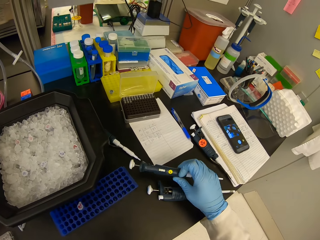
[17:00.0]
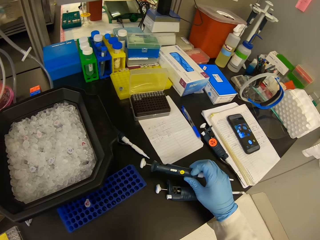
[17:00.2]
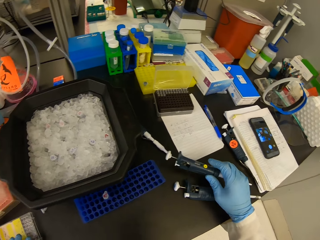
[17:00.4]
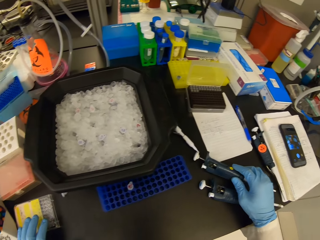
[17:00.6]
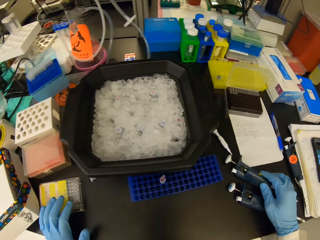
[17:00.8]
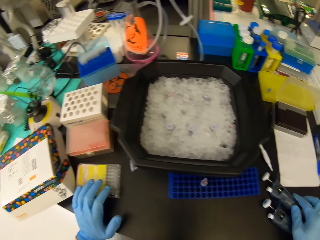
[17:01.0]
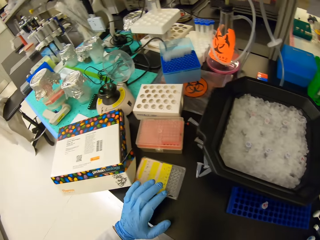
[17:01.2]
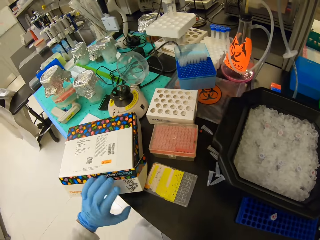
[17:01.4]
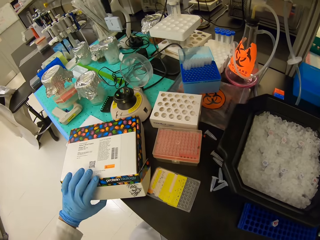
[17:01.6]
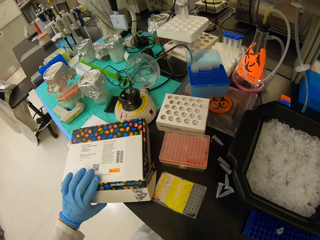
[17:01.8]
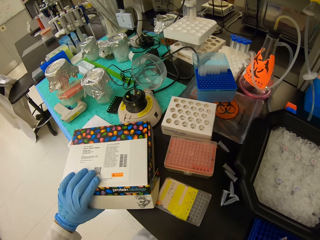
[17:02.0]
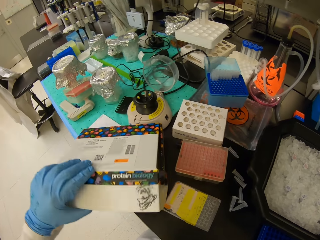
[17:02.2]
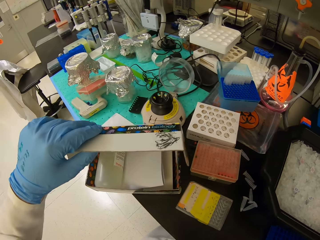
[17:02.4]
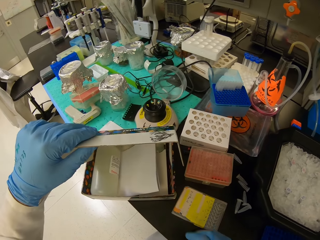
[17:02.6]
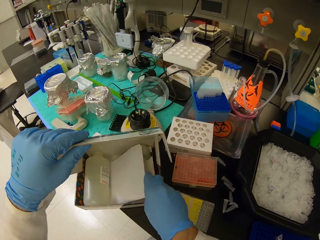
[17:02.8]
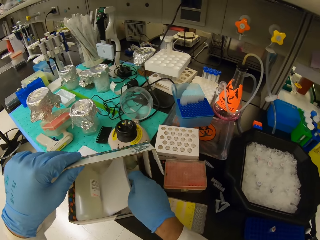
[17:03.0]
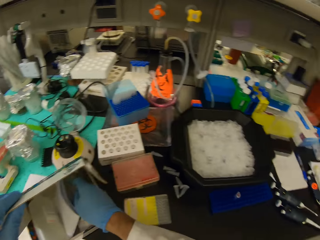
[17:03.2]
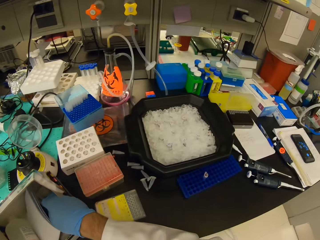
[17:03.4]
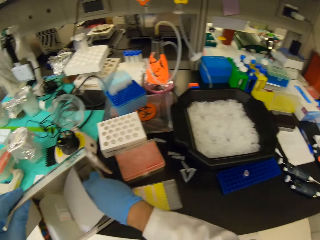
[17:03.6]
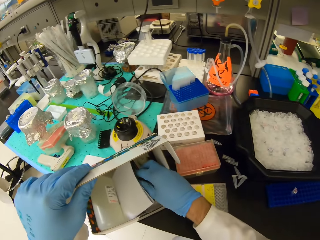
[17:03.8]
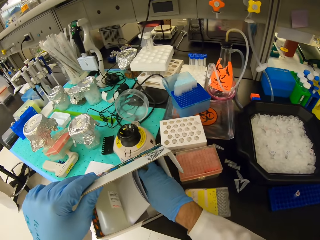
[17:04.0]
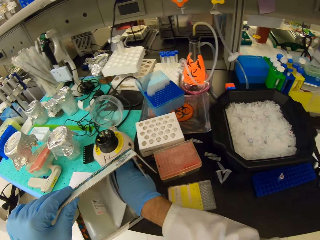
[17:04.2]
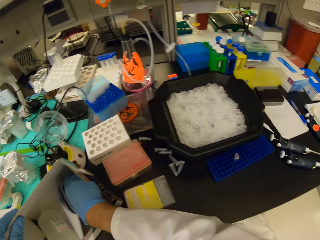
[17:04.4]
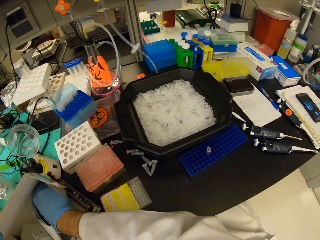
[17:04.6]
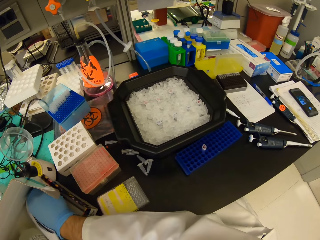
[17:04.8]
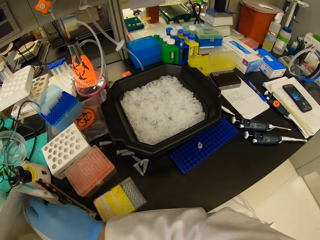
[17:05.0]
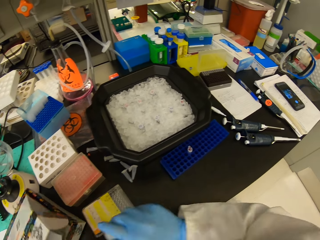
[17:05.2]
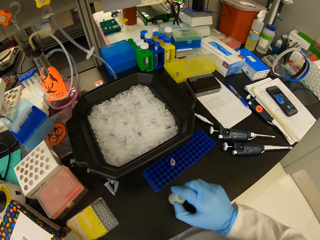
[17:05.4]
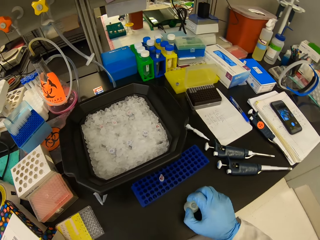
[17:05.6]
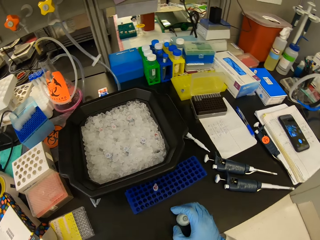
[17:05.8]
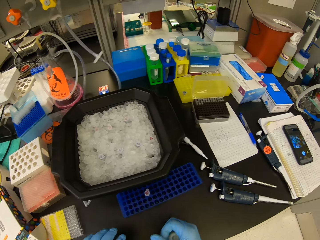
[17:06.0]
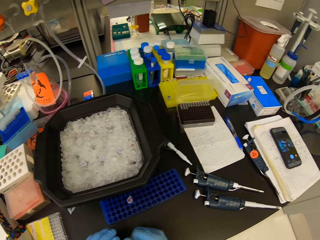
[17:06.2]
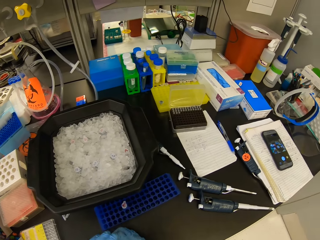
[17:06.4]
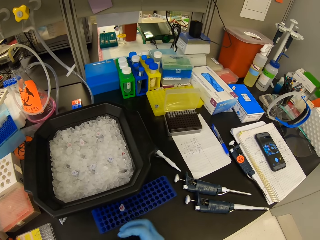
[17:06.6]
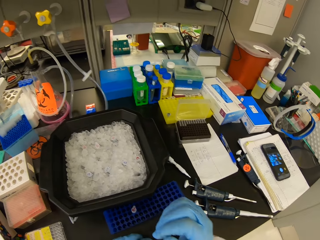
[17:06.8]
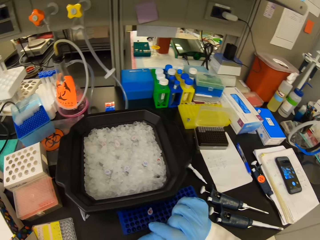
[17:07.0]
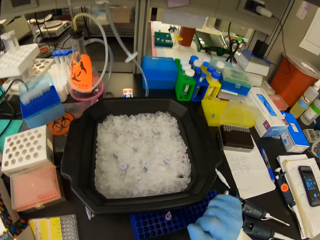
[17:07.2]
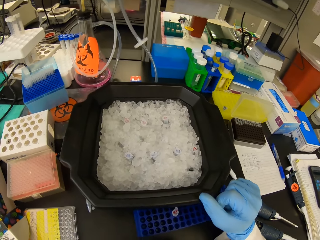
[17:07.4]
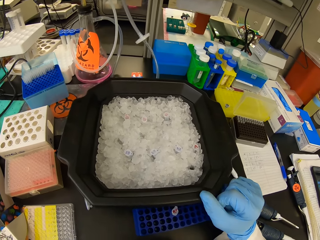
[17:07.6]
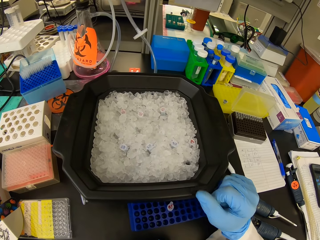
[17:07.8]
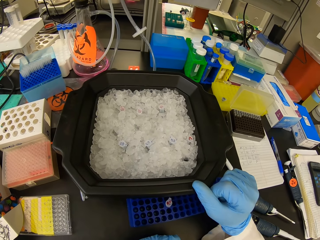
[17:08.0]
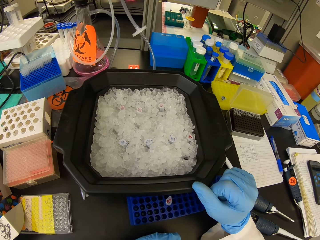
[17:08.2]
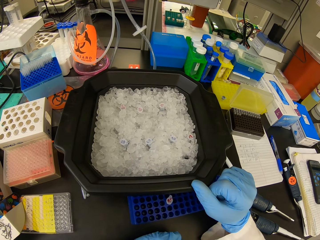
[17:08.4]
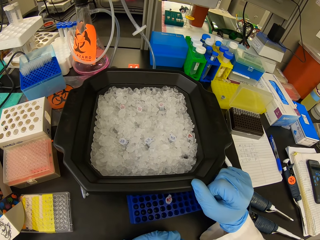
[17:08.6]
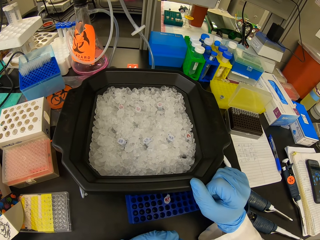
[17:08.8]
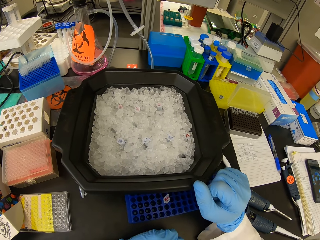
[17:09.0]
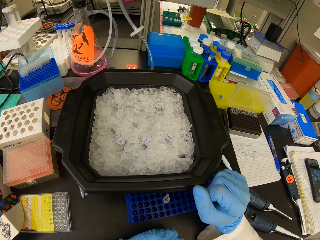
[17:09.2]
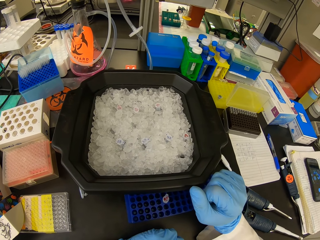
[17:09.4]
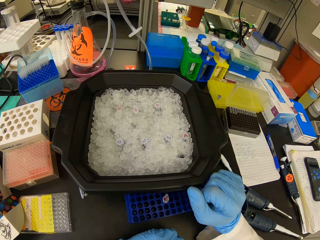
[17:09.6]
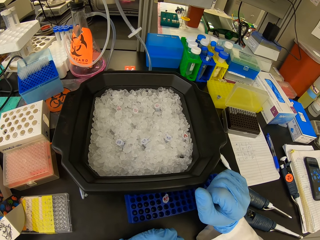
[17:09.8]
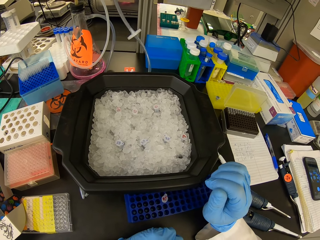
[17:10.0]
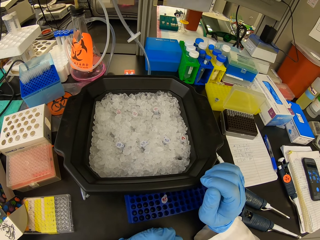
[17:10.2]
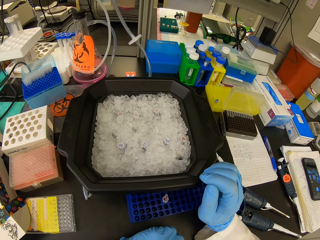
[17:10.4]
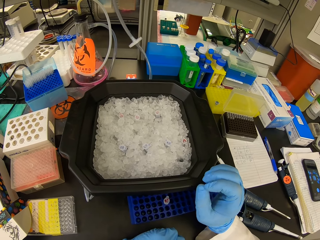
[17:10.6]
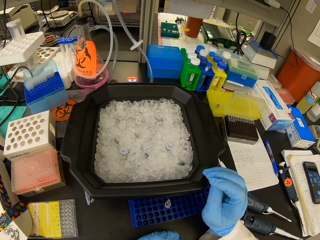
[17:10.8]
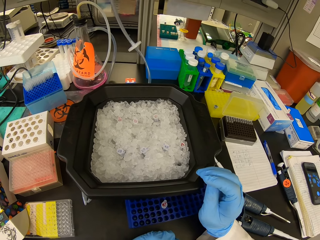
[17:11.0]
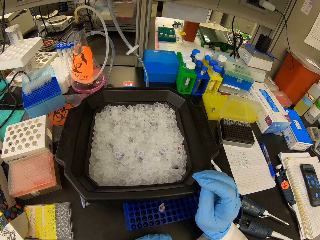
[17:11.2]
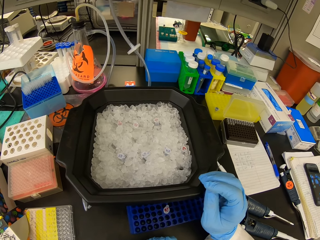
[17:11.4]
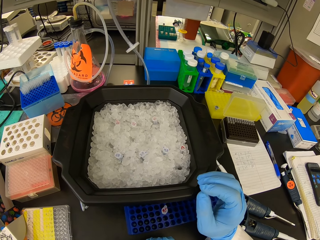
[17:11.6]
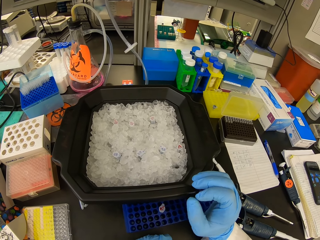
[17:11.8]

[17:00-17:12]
The camera wearer looks at a syringe on the table. They pick up a micropipette on the table. They open the box on the table with the left hand. They pick up a small bottle from the box. They place the bottle on the table. They look at the test tubes on the black bowl.

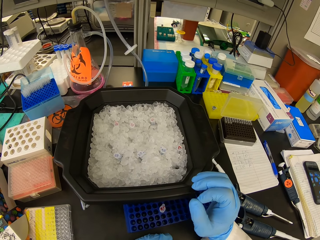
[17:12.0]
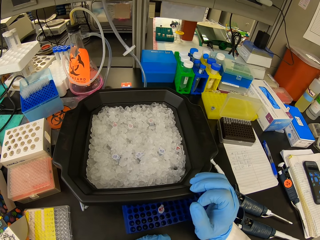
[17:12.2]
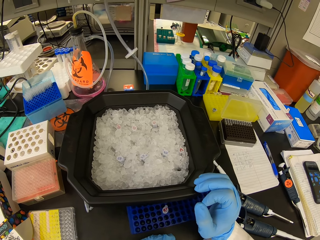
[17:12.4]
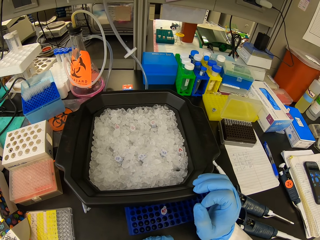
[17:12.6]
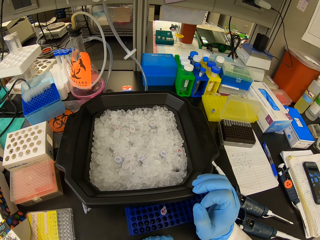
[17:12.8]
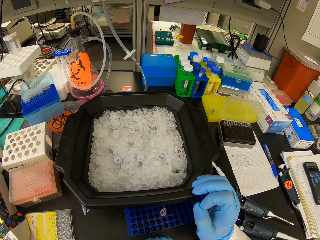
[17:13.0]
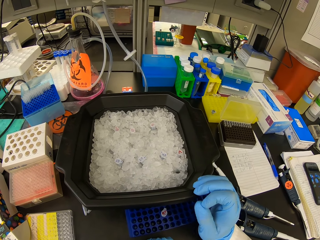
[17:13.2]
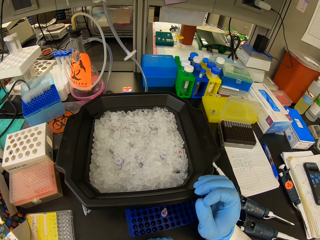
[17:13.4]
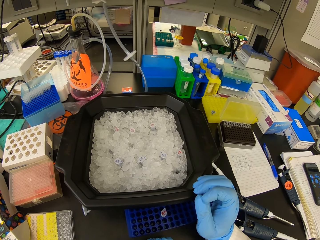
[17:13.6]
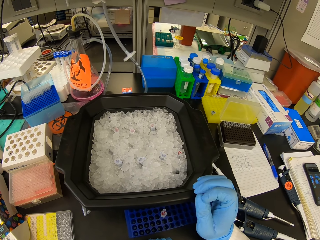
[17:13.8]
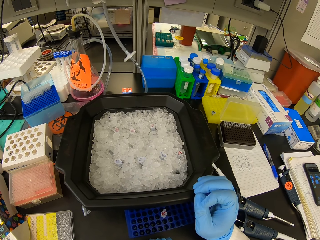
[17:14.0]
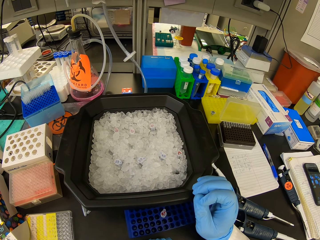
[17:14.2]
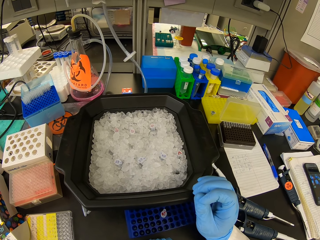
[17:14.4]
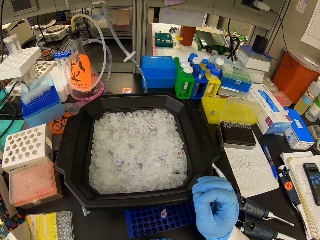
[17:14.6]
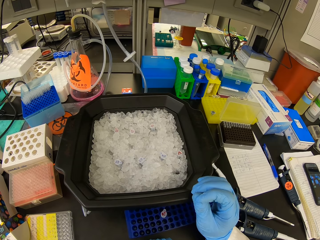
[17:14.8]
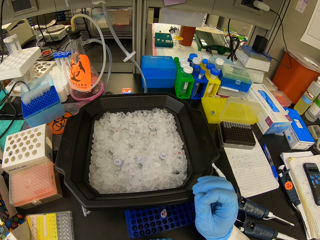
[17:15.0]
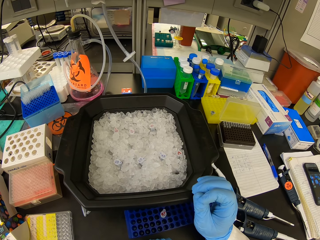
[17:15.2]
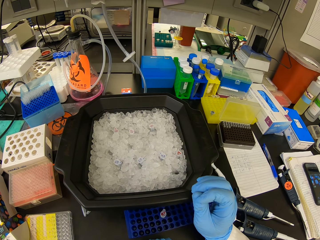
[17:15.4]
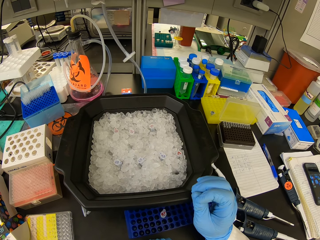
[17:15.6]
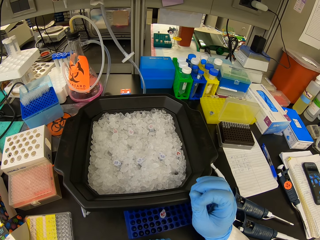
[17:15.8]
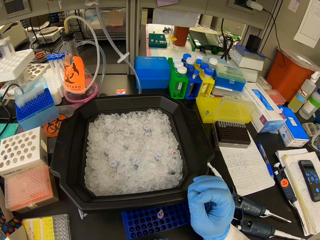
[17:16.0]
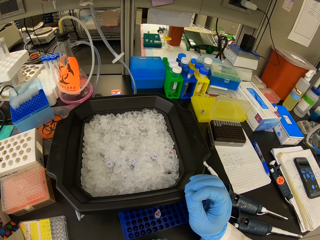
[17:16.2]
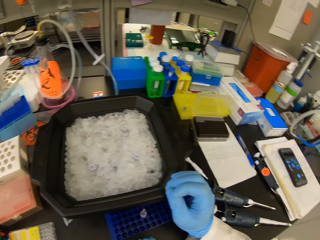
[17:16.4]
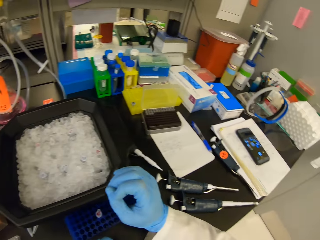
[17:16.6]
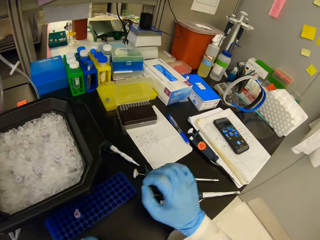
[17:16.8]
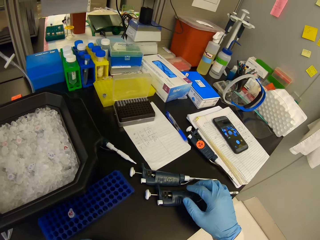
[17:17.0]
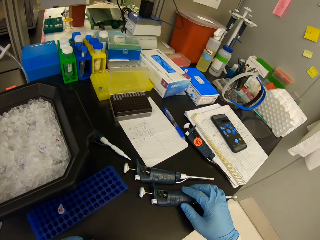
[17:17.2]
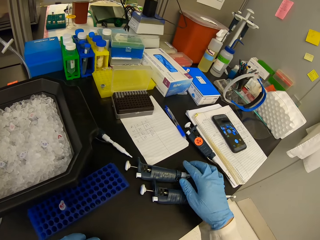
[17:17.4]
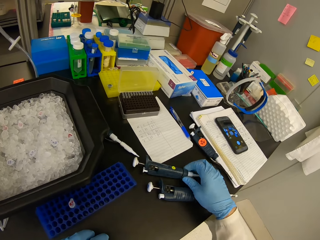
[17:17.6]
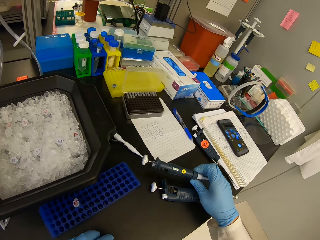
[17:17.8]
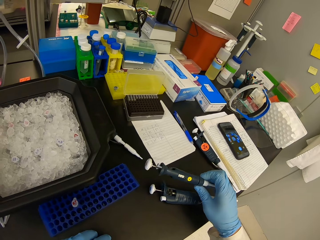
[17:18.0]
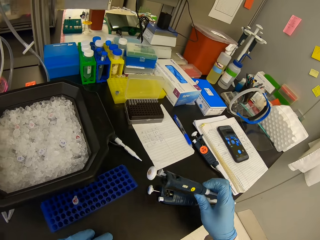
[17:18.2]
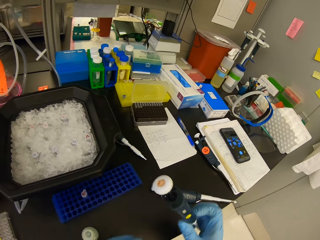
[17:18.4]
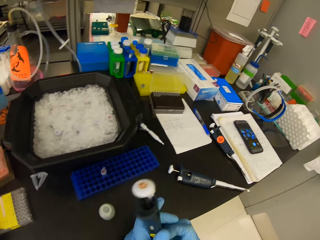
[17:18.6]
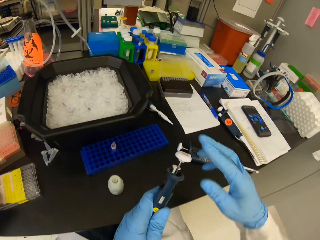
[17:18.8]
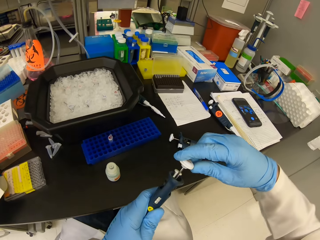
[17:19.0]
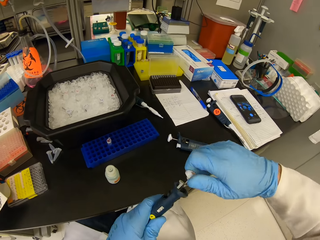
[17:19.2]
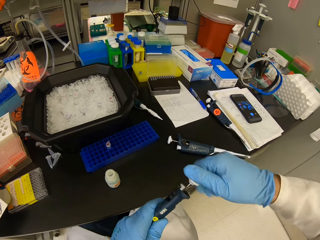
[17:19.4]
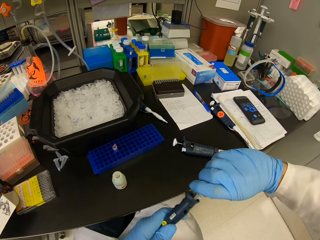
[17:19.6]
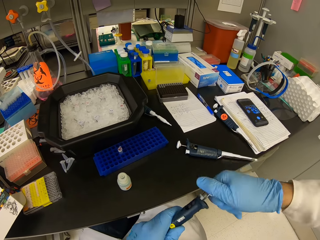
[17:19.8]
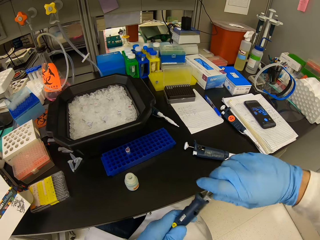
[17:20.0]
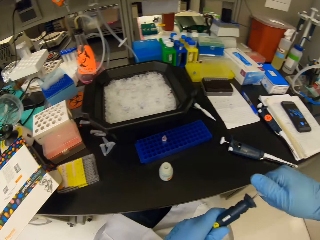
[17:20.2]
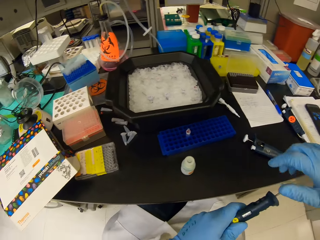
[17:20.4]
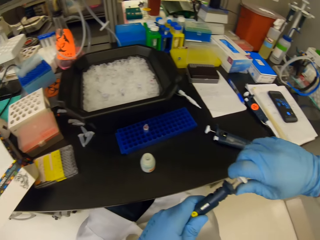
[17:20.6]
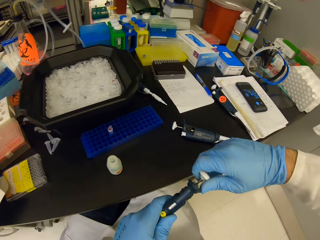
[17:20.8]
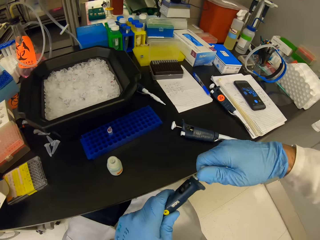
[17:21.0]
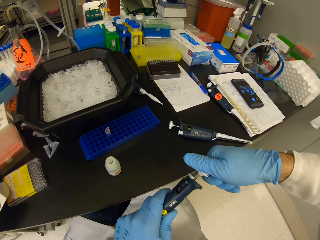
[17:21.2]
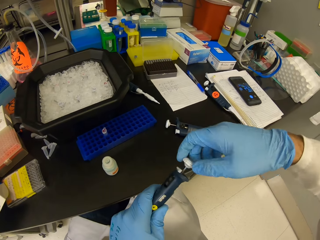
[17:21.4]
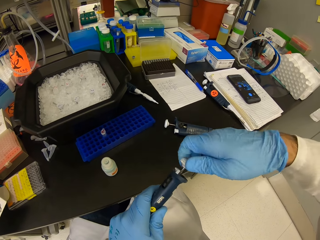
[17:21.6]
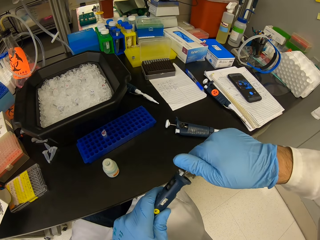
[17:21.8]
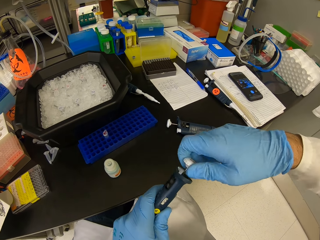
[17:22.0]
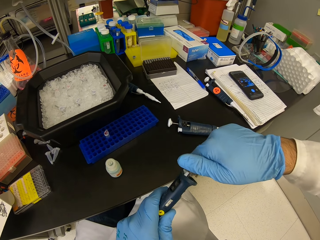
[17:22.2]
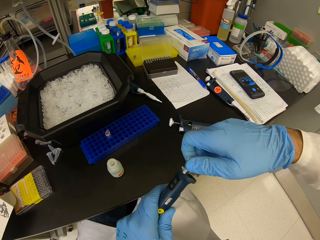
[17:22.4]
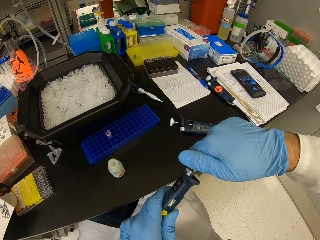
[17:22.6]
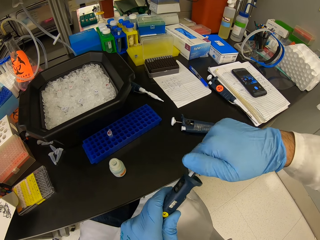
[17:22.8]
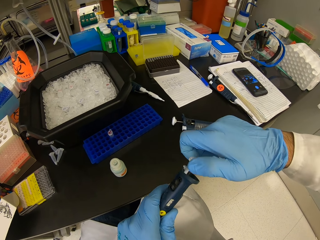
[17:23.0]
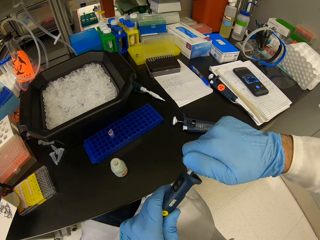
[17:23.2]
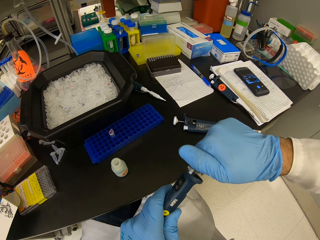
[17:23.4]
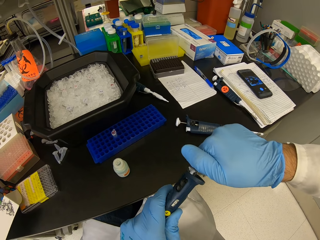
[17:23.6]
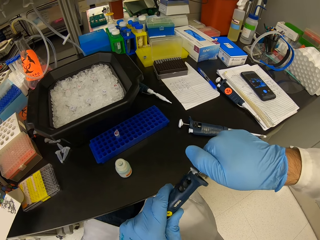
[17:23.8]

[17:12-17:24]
The camera wearer picks up a syringe or micropipette on the table. They open the syringe. They adjust the micropipette.
